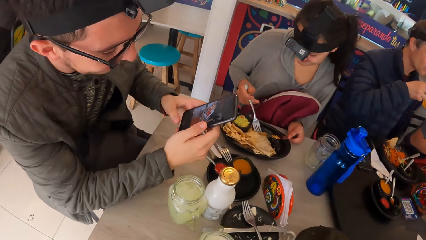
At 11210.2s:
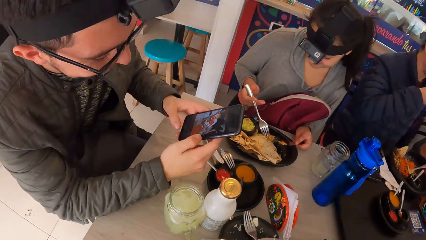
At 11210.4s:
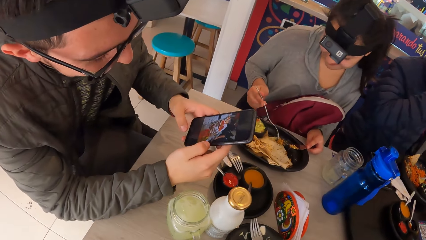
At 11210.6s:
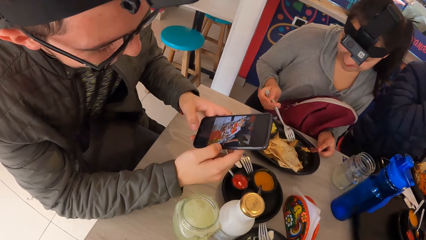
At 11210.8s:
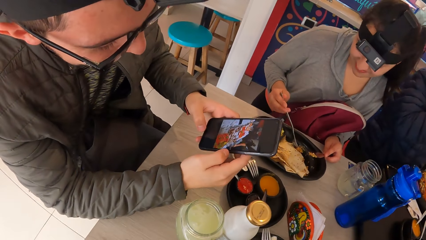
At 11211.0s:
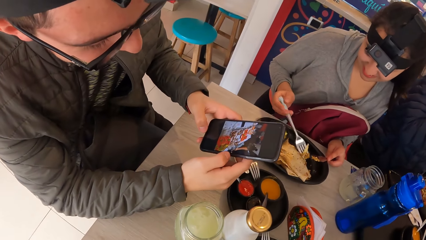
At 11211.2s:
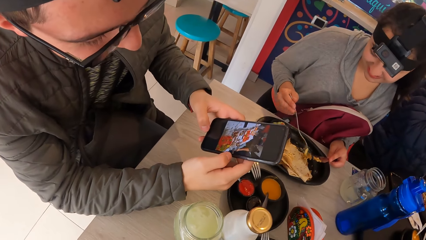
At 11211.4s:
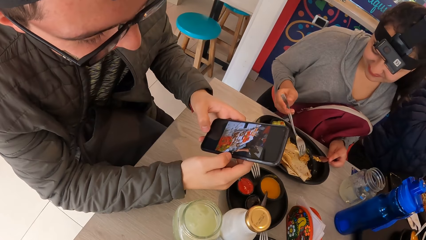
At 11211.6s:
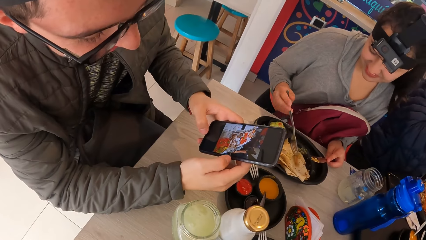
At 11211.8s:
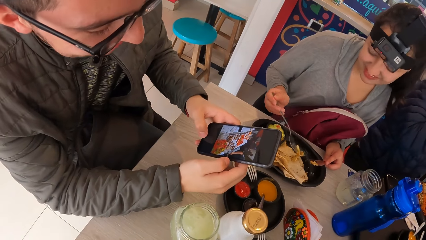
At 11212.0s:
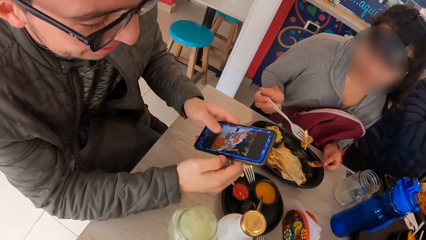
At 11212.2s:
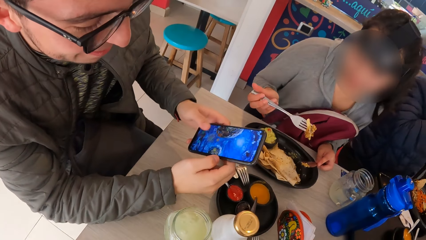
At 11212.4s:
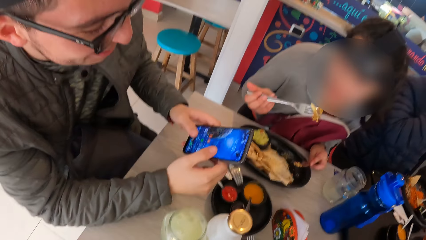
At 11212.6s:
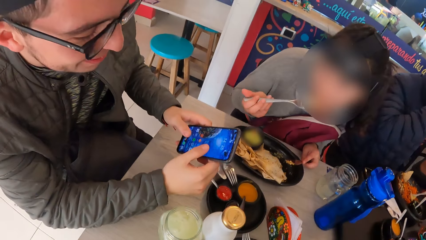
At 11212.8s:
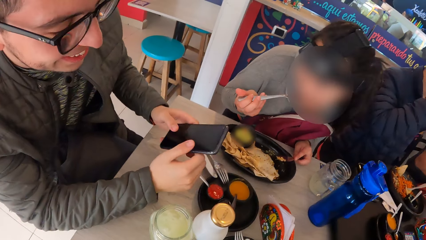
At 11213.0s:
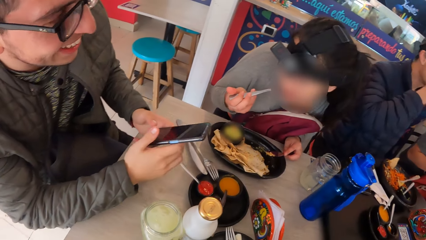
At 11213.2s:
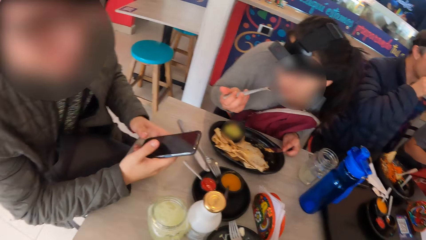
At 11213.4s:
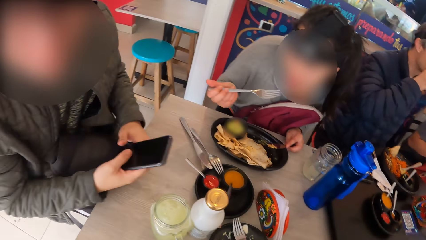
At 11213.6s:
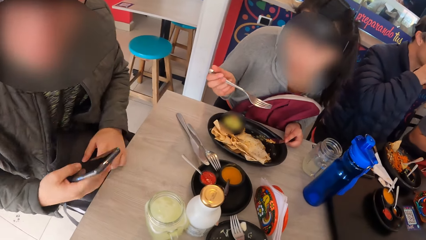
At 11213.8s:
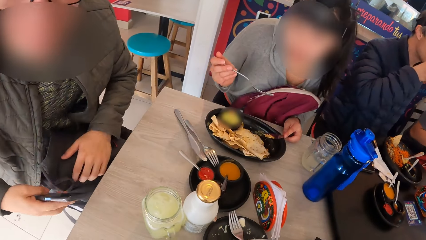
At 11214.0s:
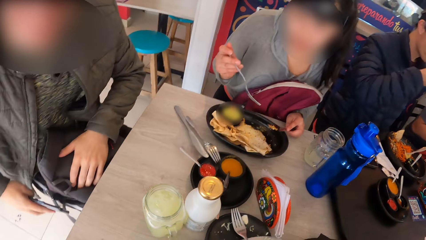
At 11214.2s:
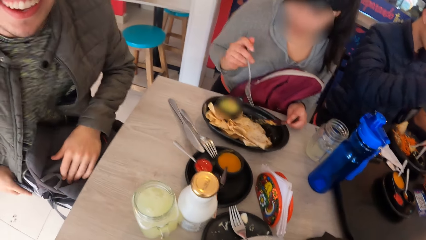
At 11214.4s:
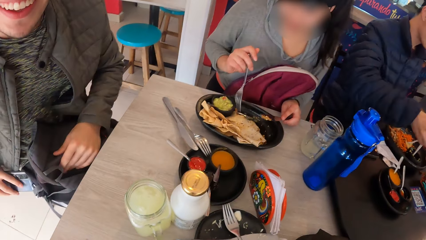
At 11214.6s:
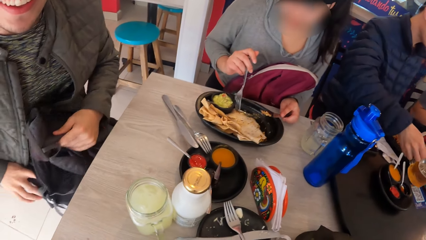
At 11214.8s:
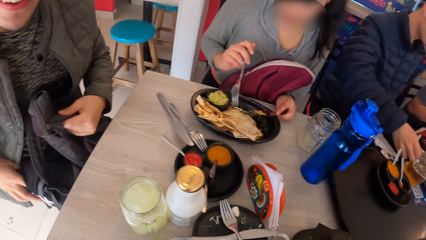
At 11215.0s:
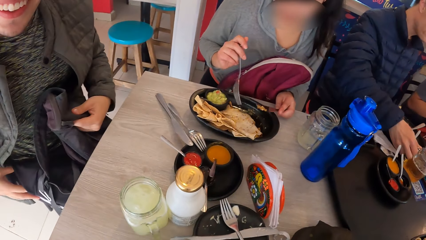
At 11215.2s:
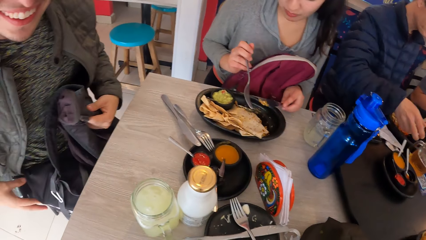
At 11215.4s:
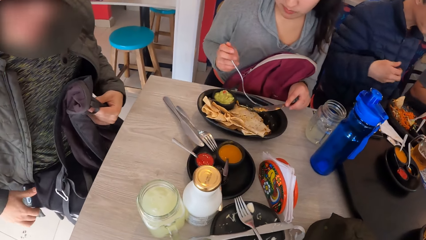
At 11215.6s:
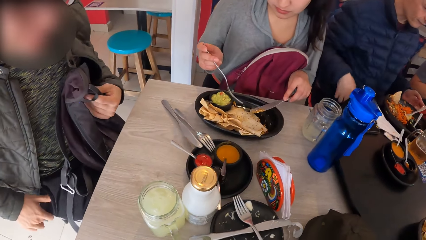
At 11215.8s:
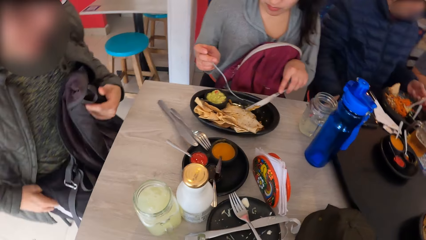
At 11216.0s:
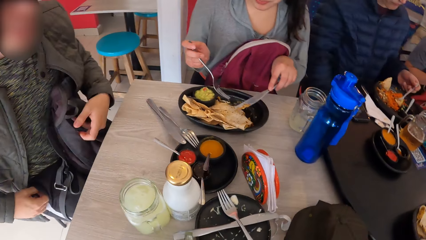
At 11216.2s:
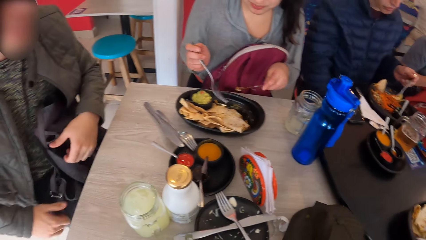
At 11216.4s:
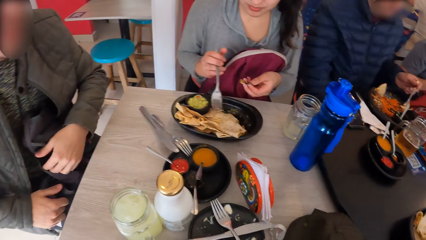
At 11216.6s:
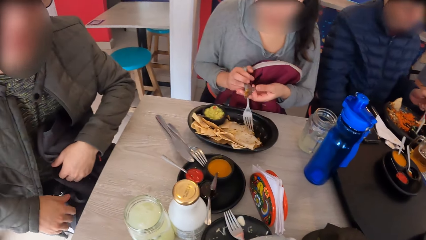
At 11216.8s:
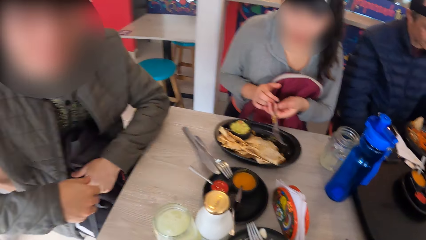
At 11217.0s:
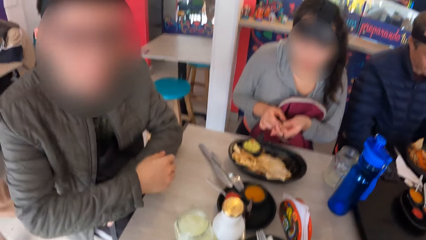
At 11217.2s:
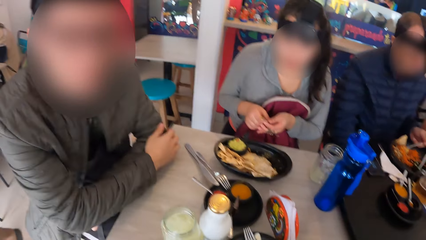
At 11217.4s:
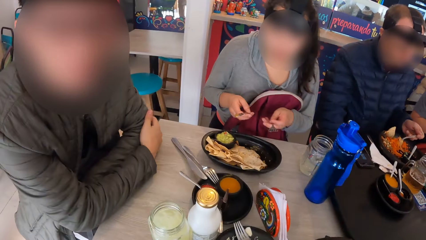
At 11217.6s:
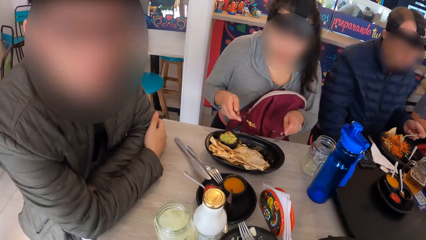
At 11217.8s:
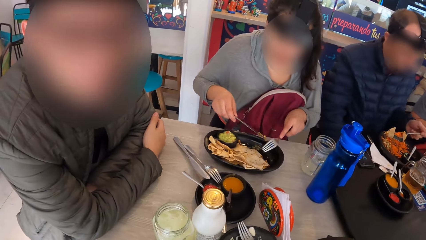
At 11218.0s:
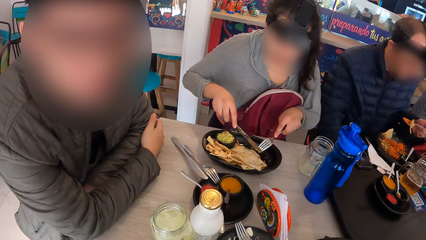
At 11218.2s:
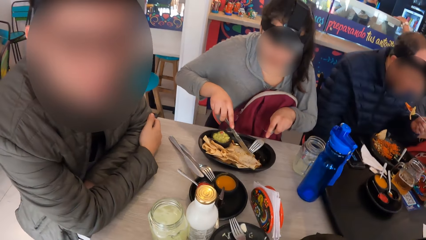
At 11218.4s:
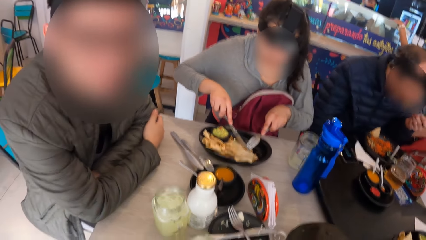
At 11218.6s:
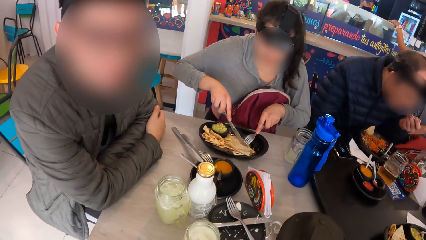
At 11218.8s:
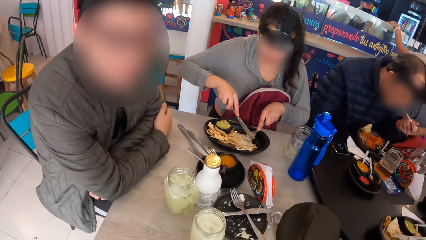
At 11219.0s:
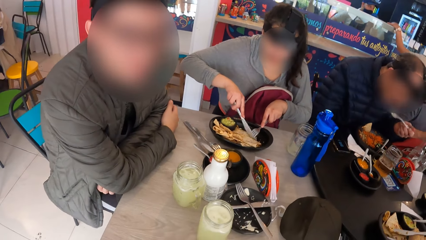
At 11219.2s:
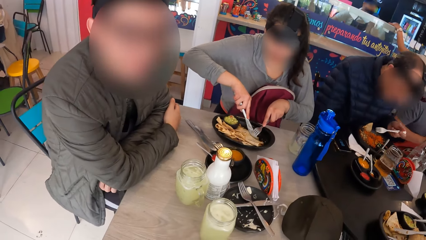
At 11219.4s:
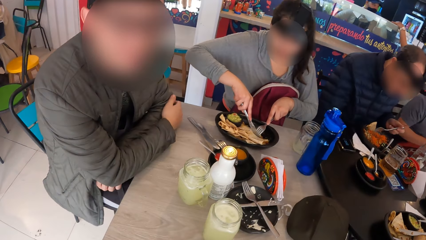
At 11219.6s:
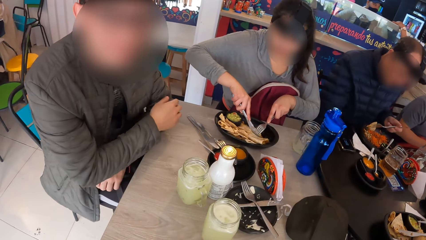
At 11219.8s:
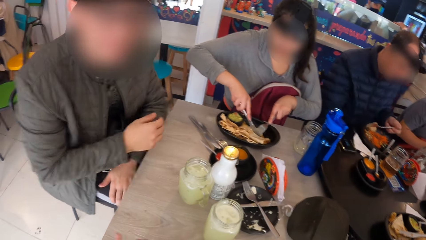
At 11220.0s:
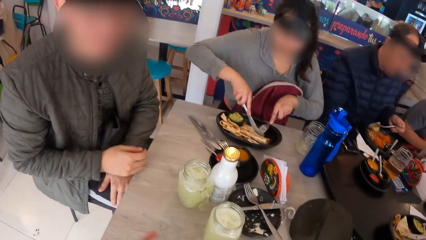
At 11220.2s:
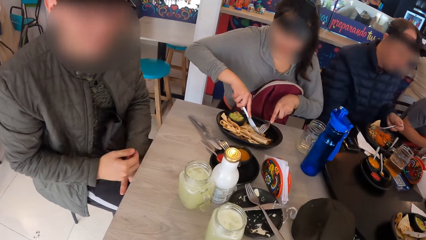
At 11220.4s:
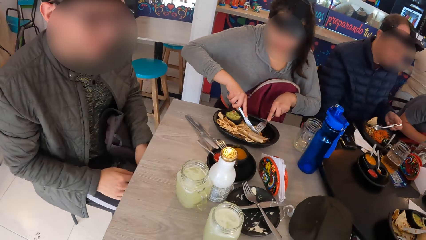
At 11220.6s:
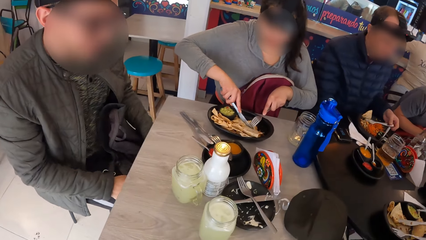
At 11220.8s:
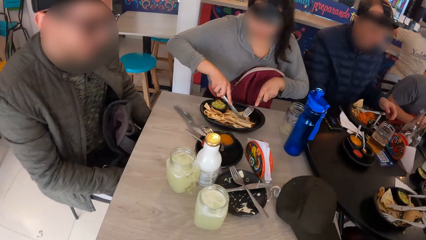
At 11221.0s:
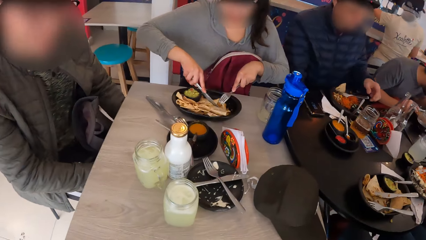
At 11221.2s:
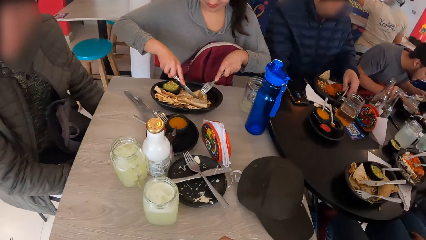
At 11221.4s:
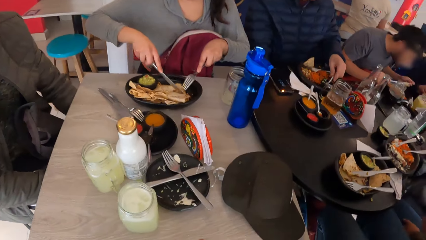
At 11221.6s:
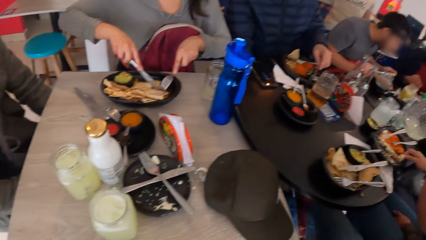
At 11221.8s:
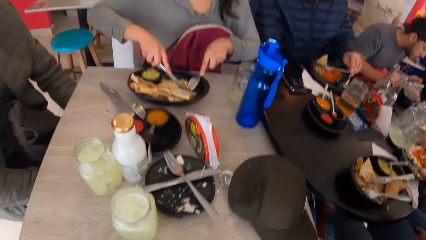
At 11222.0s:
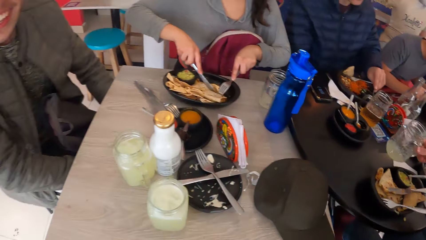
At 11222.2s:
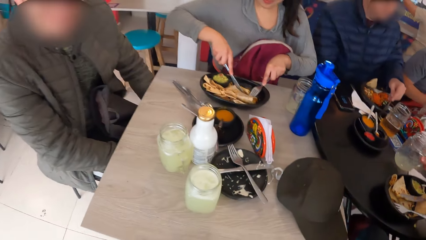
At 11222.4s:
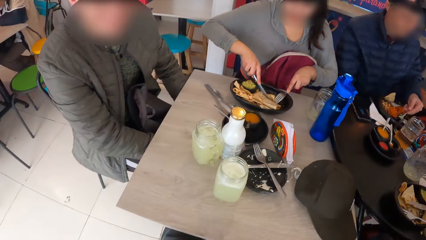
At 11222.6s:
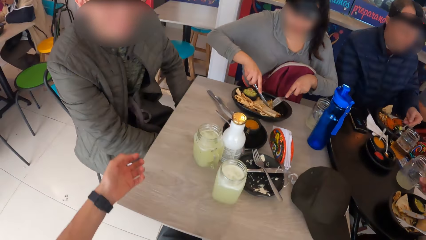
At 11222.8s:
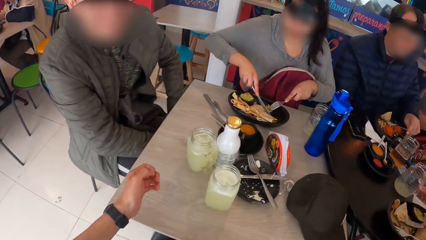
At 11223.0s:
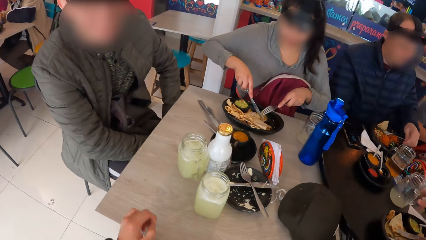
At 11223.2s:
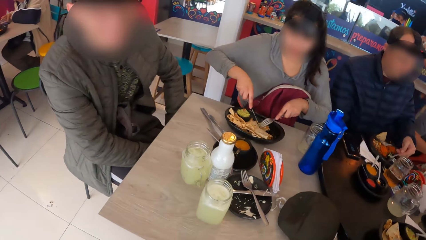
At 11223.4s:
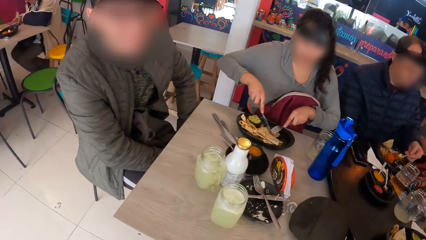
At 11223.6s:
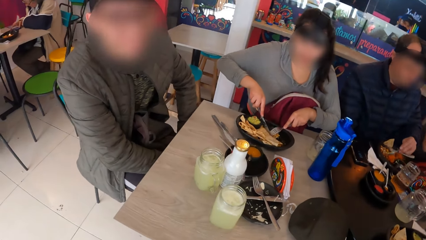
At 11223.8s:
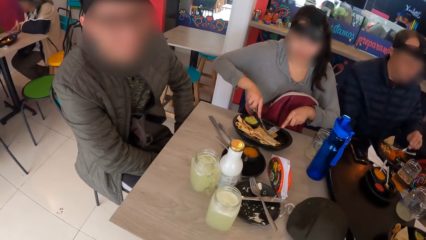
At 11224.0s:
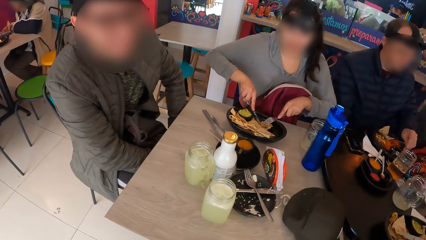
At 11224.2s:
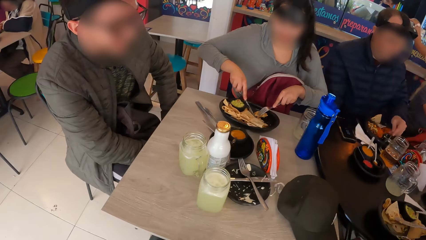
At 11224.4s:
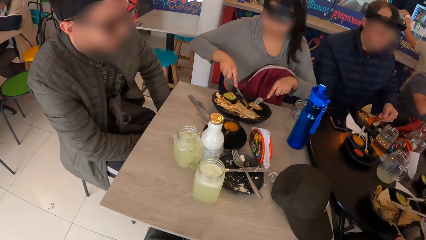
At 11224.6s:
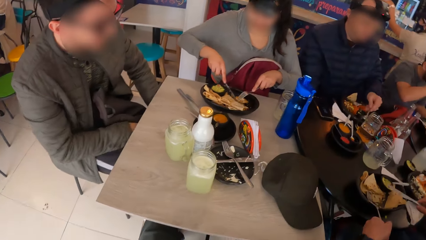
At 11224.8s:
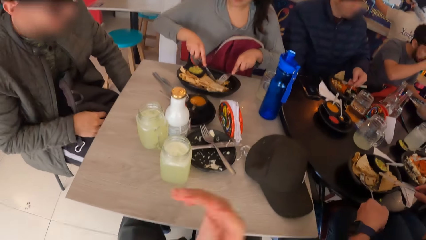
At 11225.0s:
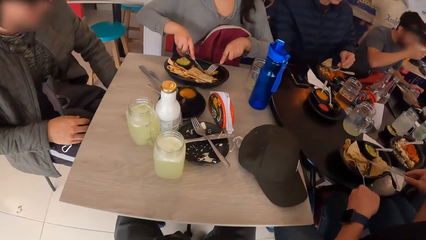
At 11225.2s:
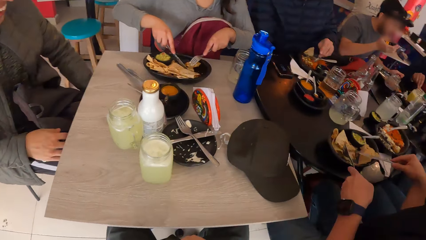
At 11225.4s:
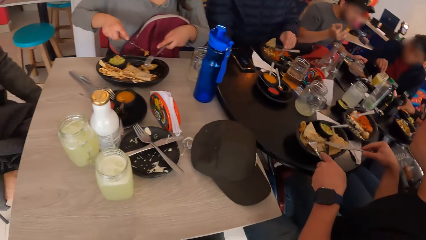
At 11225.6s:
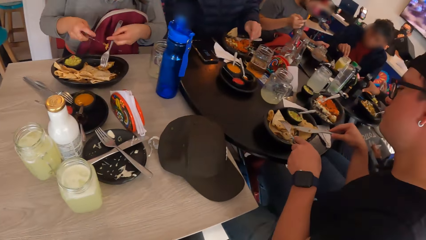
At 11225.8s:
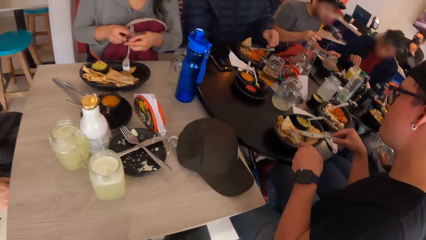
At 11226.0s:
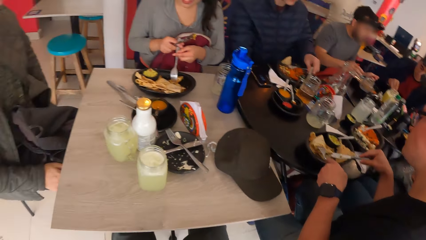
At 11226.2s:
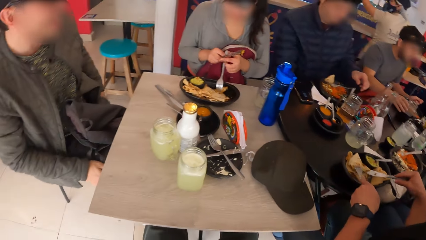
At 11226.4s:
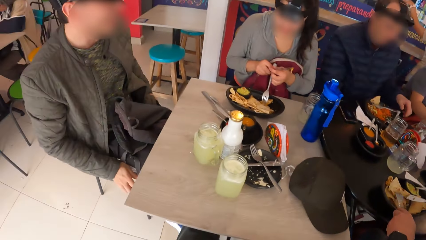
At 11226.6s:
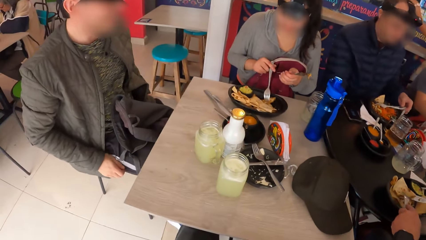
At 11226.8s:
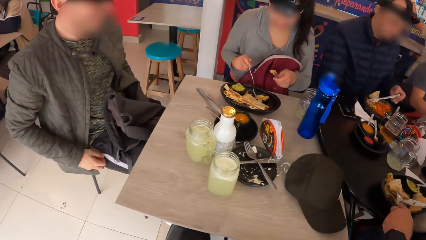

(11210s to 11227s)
The woman picks a piece of the unleavened bread from the plate with the fork in her right hand. She eats the piece of unleavened bread with the fork in her right hand. The man keeps the phone in his pocket with his right hand. The man interacts with the woman and the camera wearer. The woman cuts a piece of the unleavened bread on the plate with cutlery in both hands.
